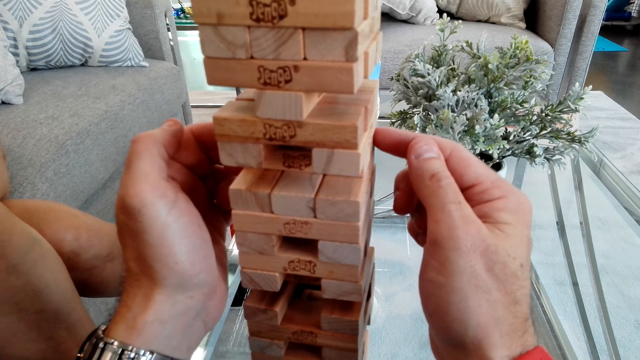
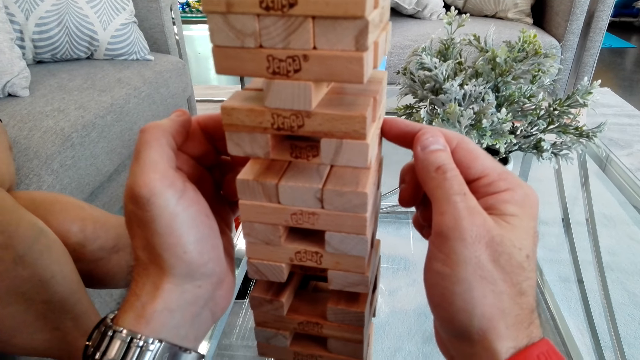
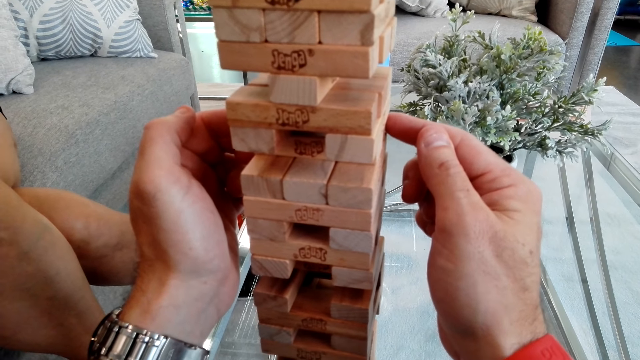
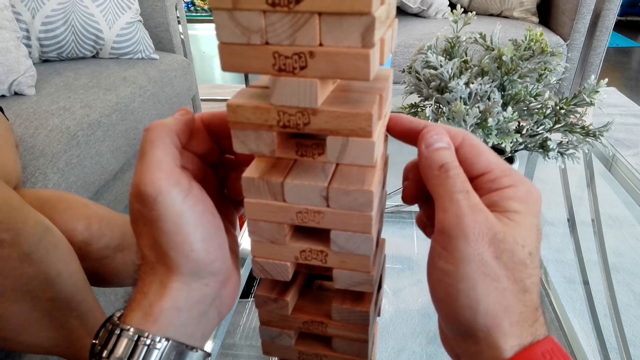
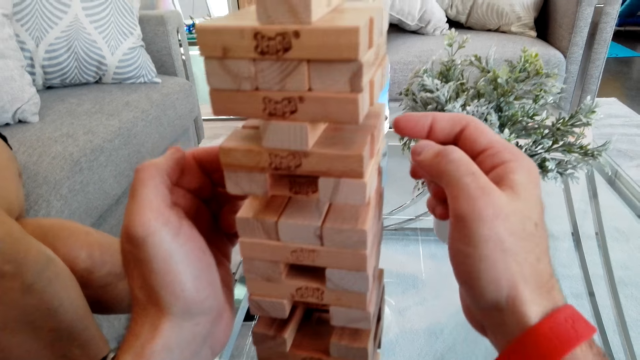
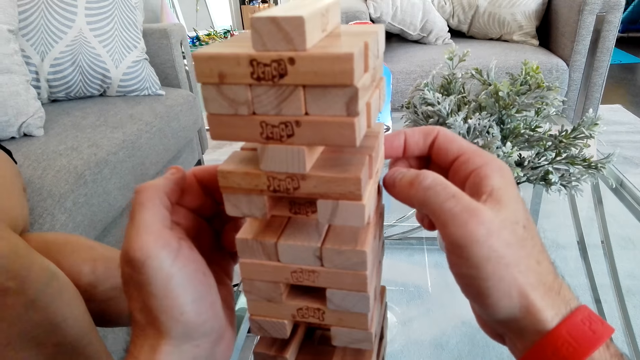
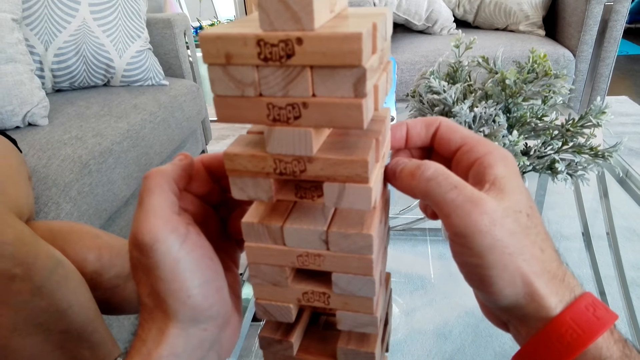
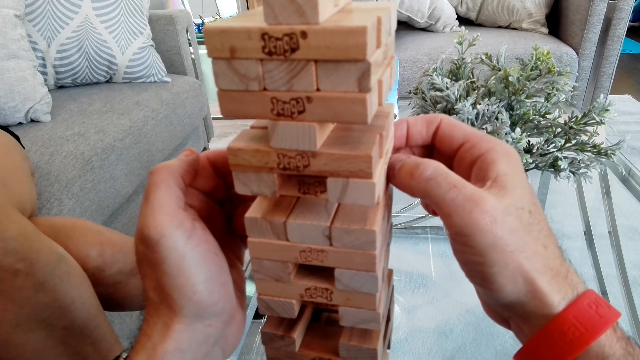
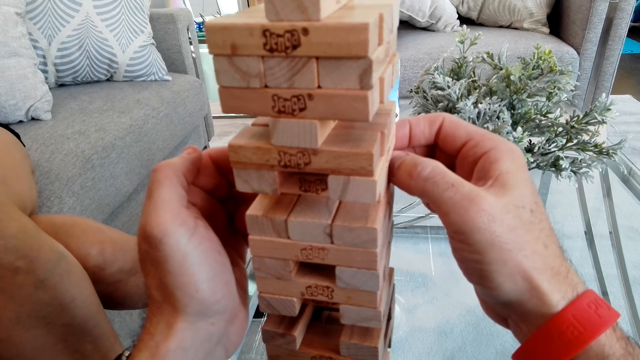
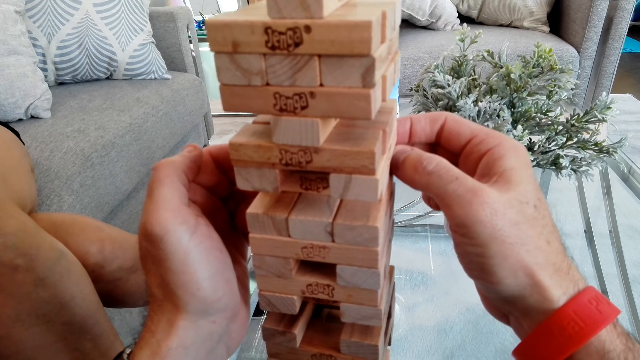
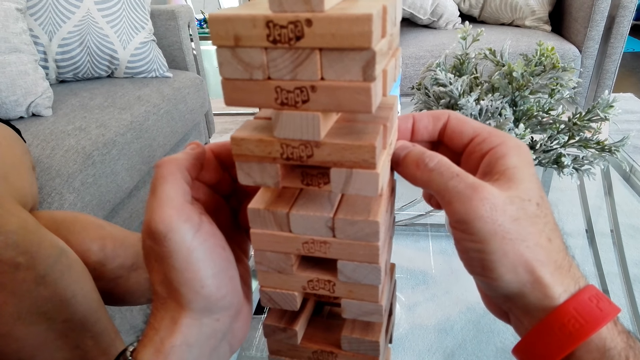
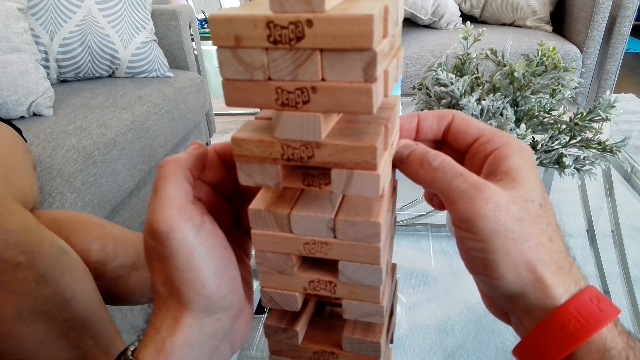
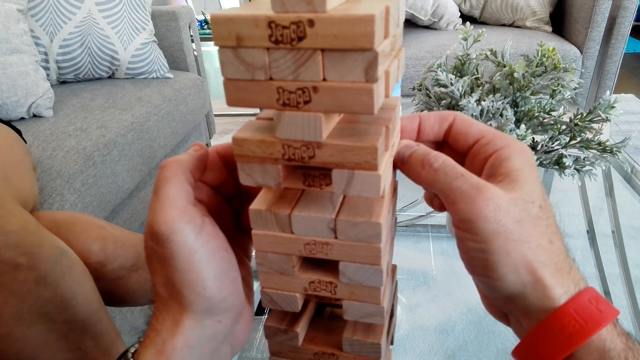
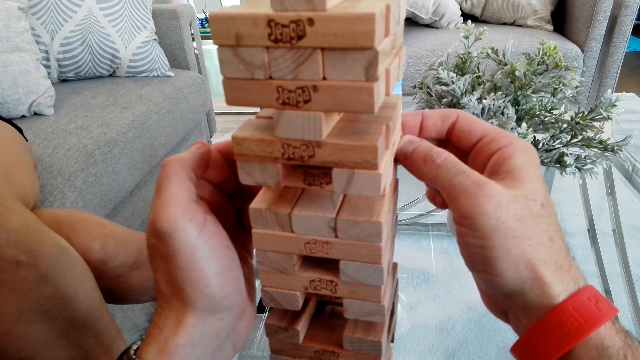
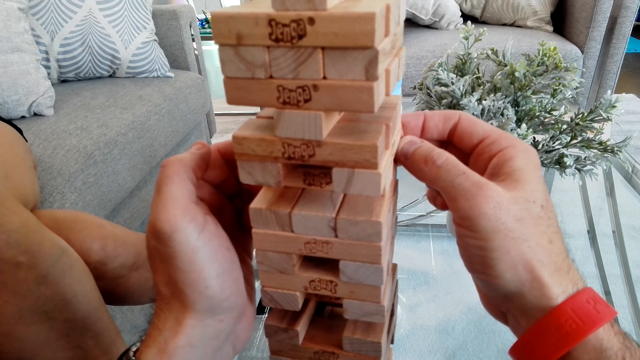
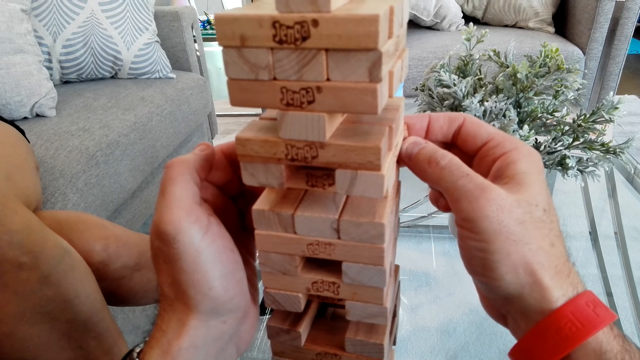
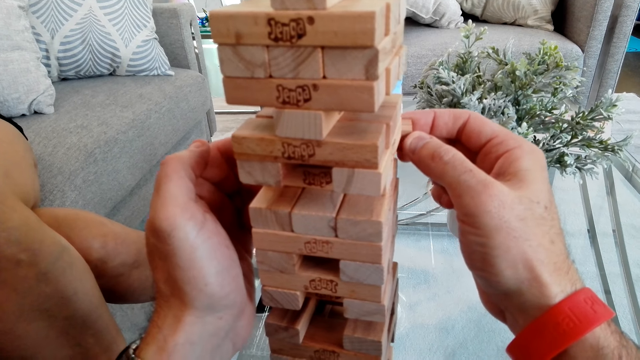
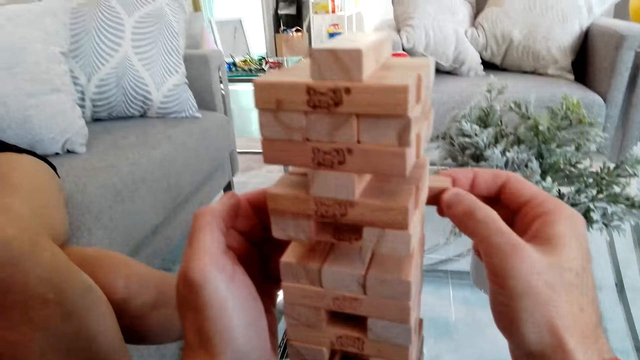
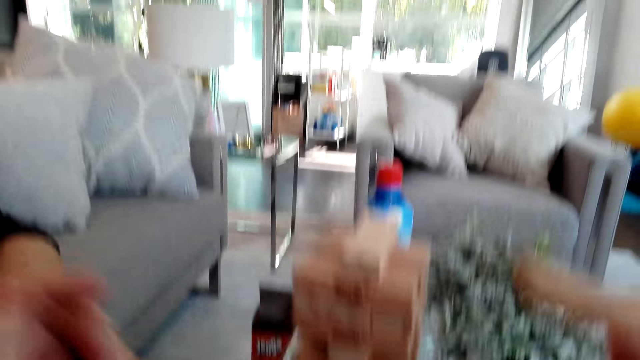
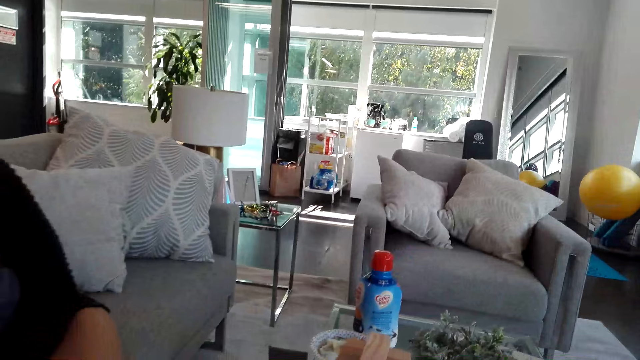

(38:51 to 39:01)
The camera wearer talks to a girl. They play the tumbling tower.

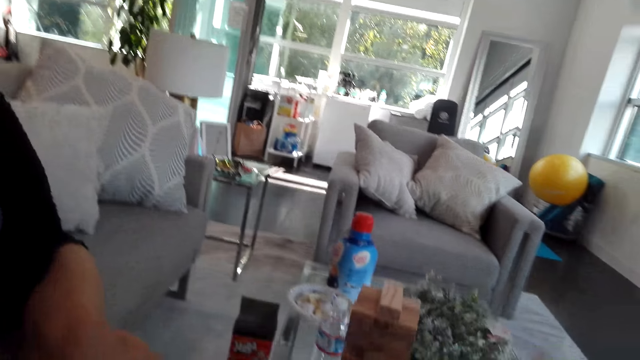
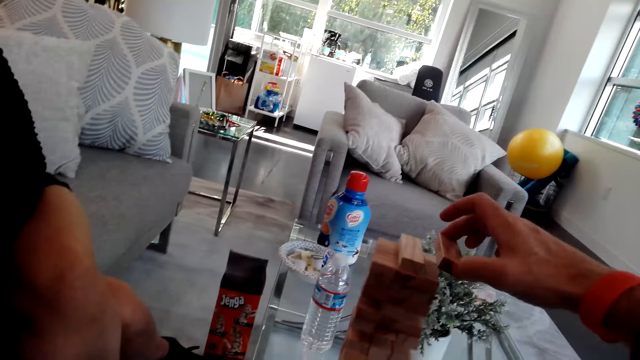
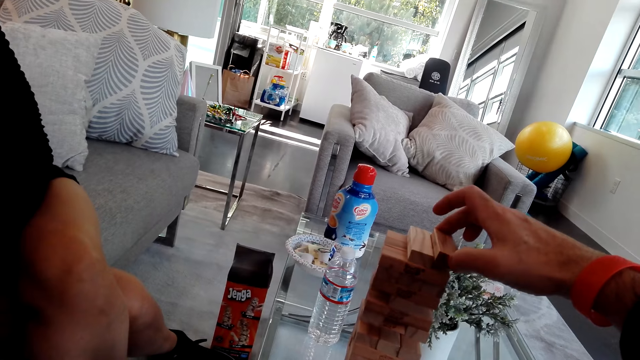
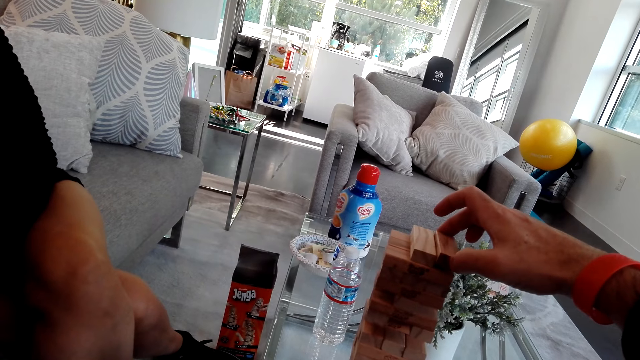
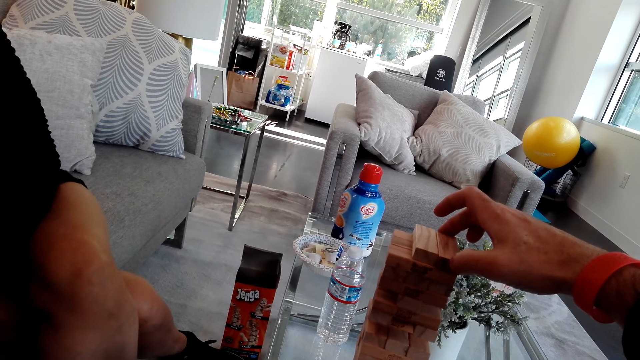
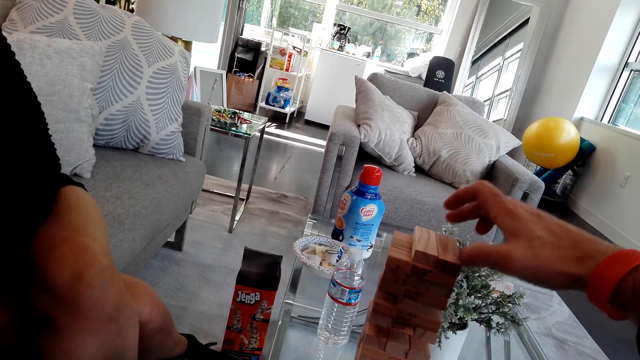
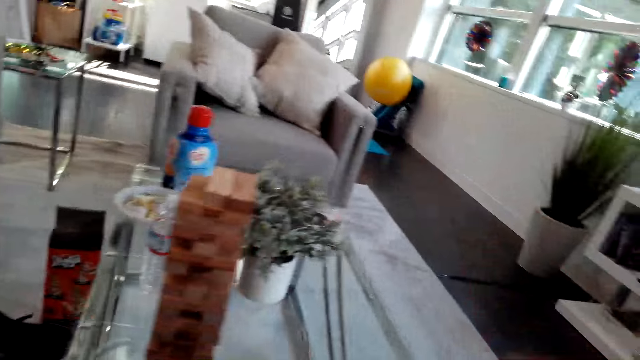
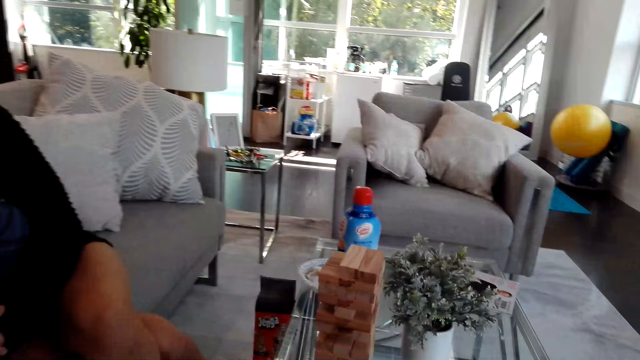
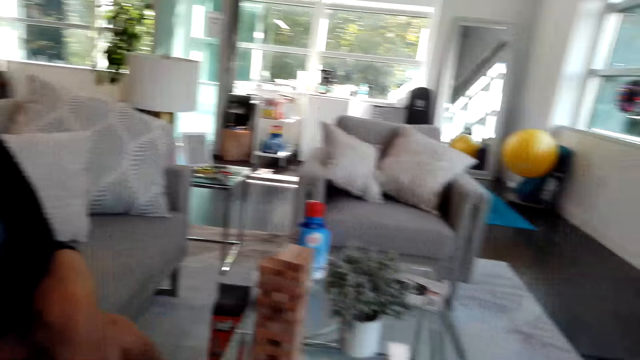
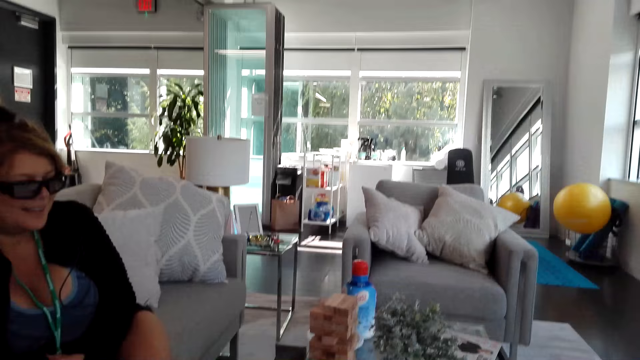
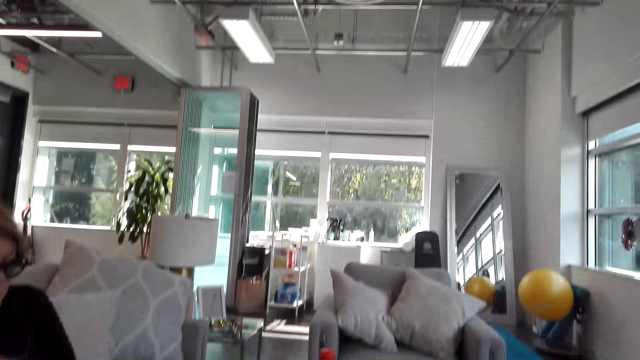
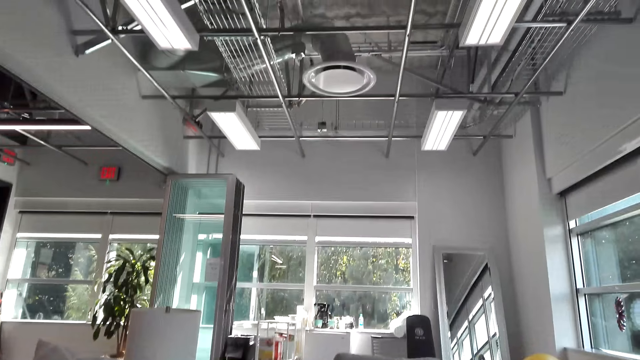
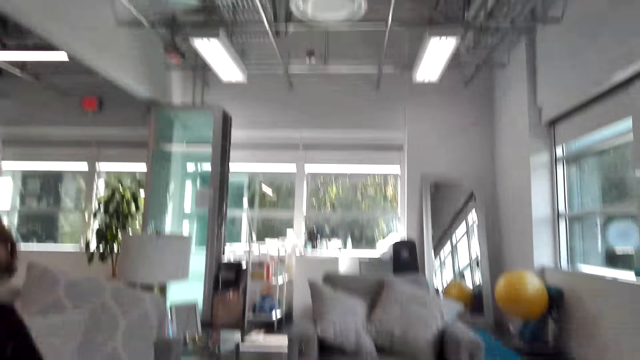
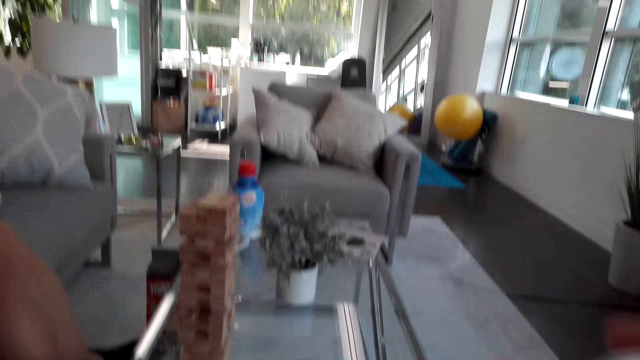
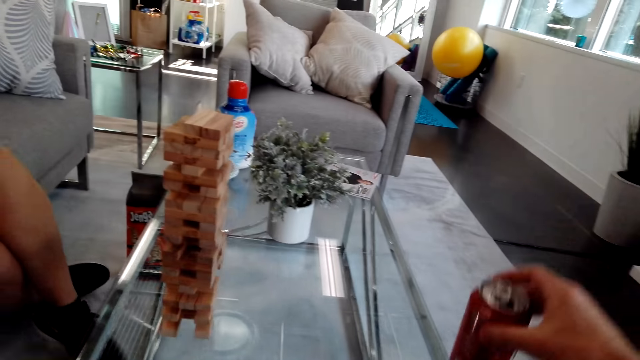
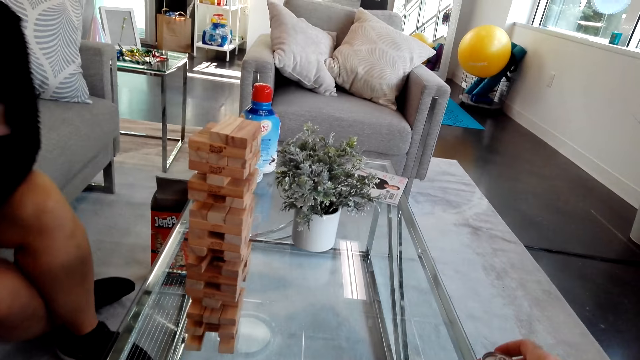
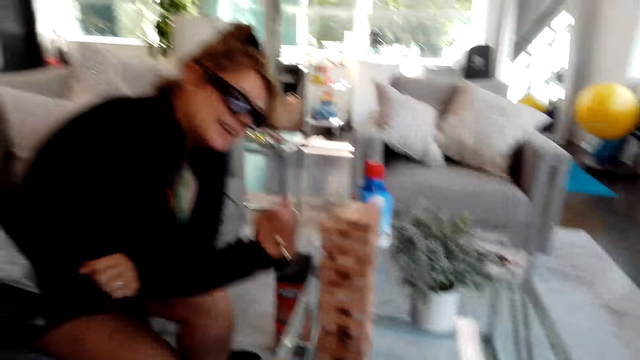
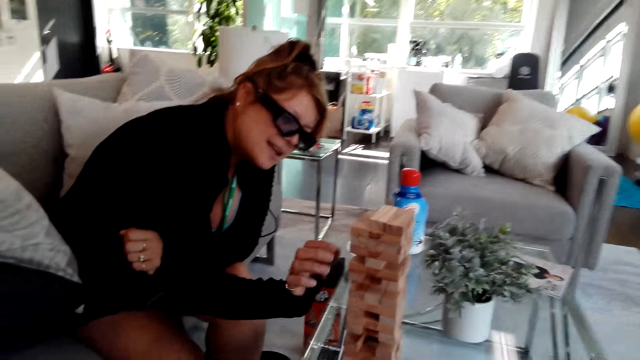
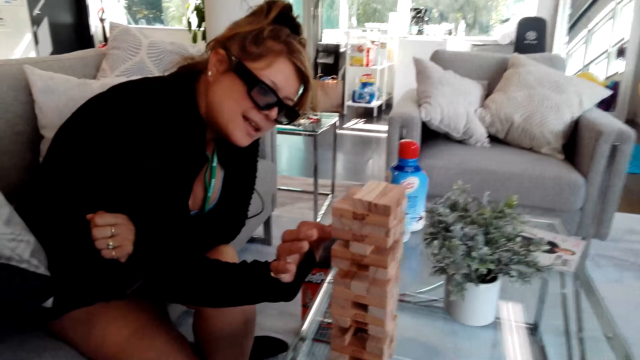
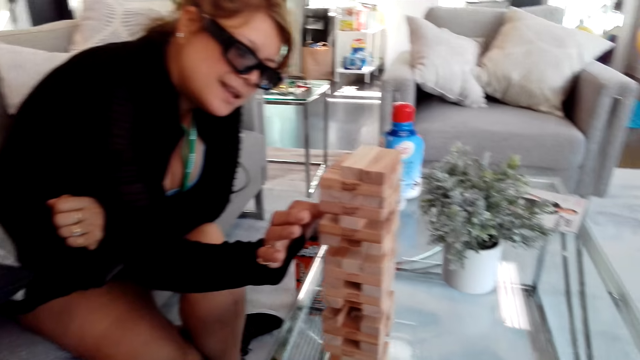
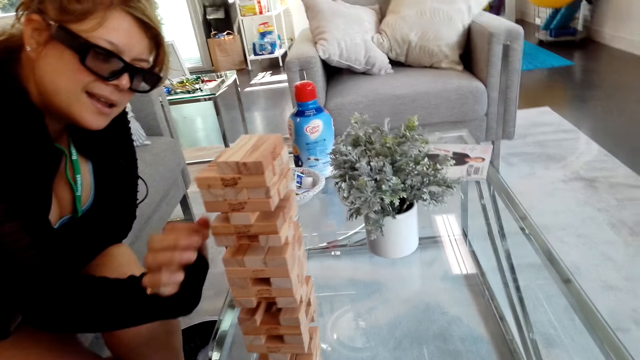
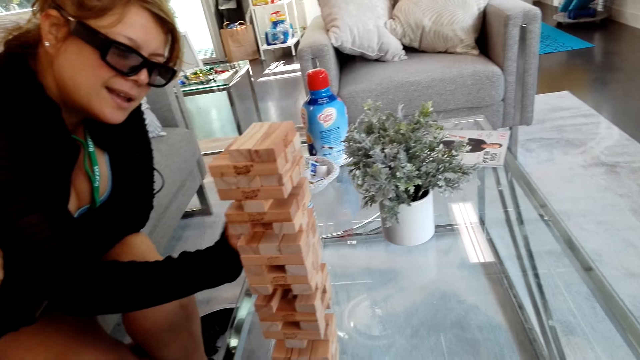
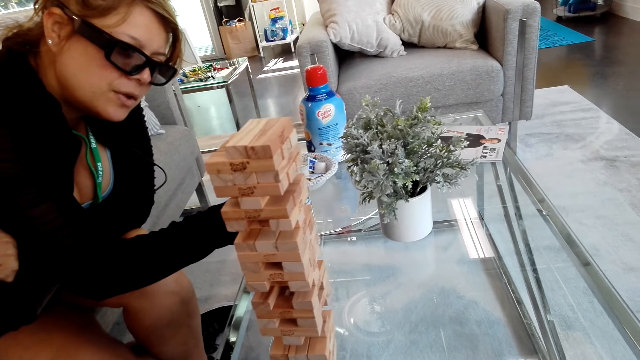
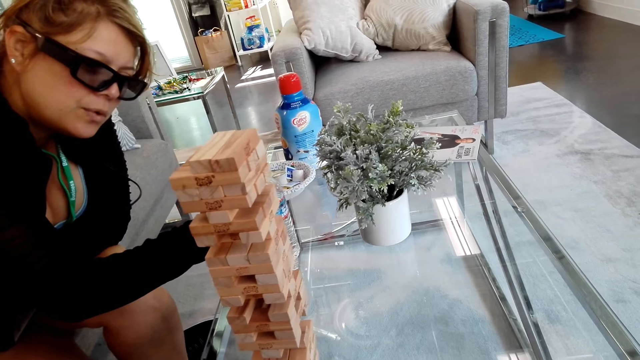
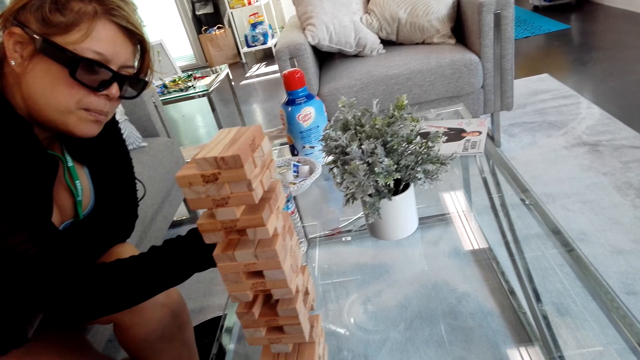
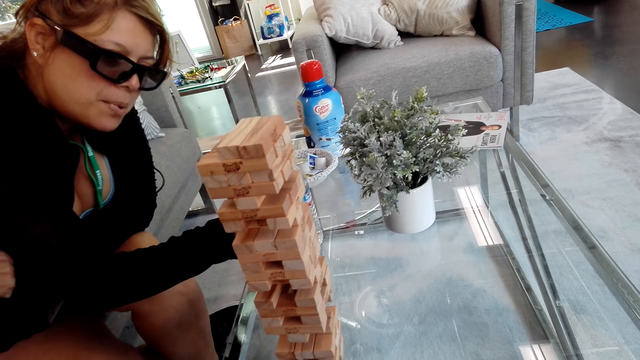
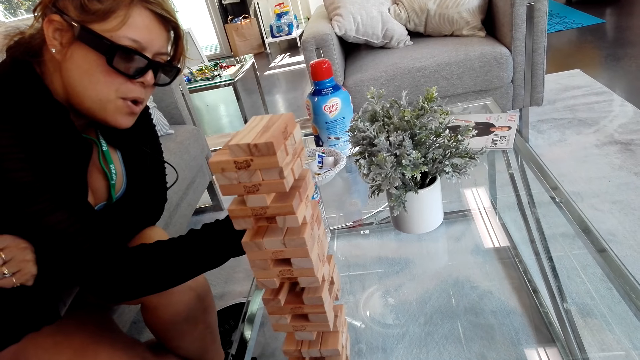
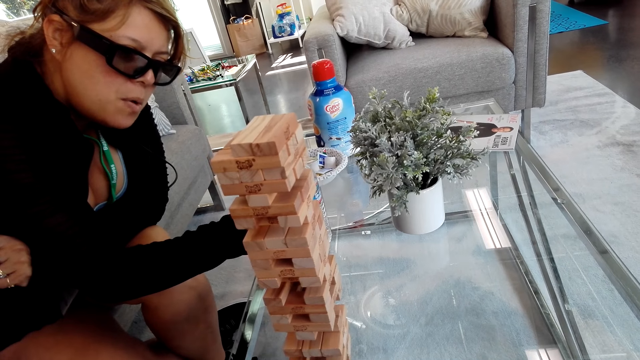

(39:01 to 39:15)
The camera wearer talks to a girl. They place the block on the block stand. They hold the can. The girl plays the tumbling tower. The girl picks a block from the block stand.
